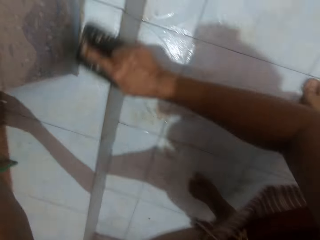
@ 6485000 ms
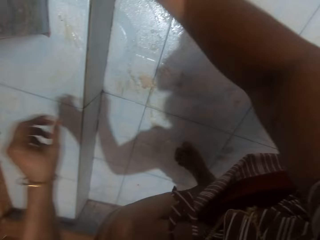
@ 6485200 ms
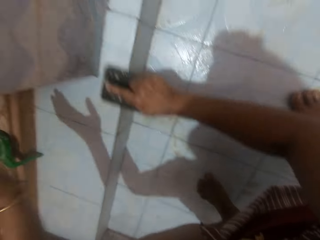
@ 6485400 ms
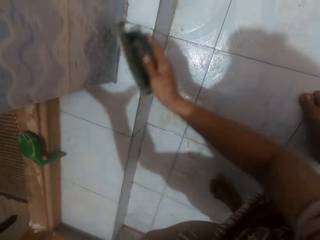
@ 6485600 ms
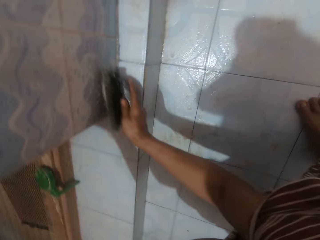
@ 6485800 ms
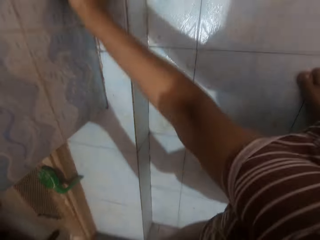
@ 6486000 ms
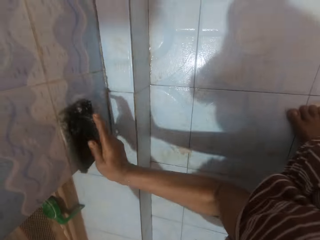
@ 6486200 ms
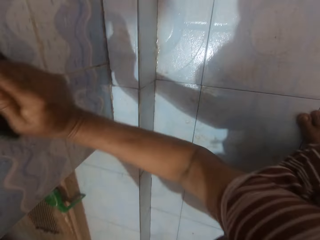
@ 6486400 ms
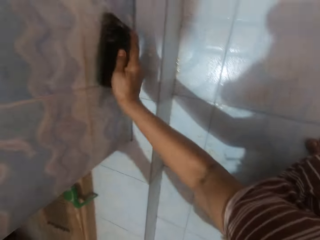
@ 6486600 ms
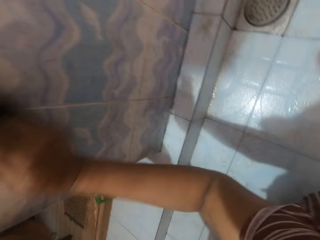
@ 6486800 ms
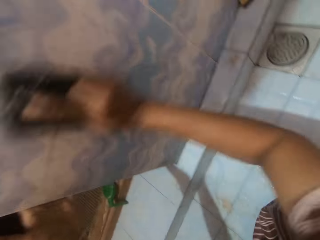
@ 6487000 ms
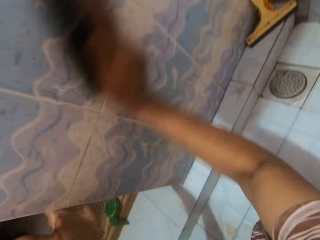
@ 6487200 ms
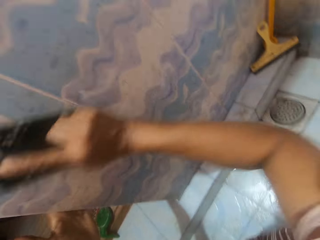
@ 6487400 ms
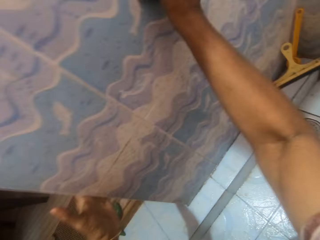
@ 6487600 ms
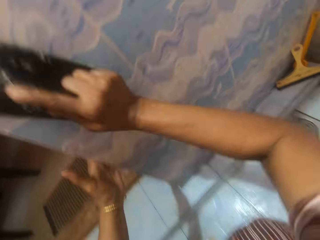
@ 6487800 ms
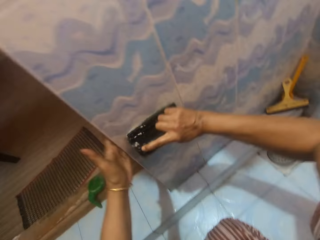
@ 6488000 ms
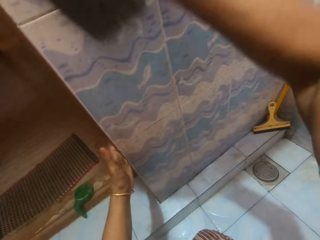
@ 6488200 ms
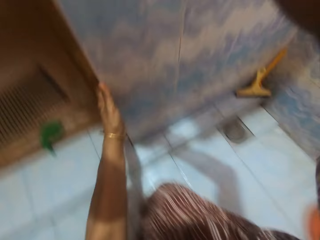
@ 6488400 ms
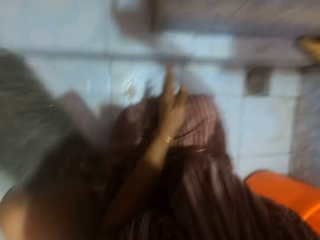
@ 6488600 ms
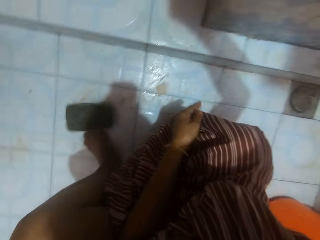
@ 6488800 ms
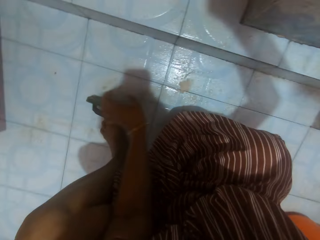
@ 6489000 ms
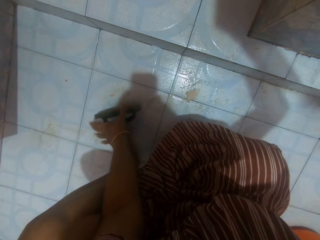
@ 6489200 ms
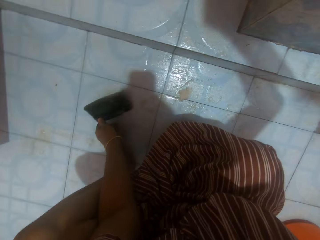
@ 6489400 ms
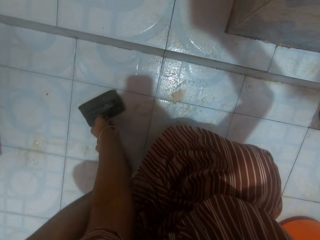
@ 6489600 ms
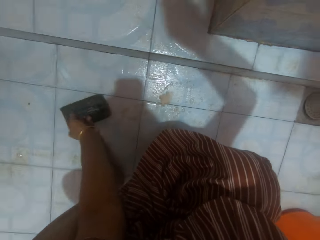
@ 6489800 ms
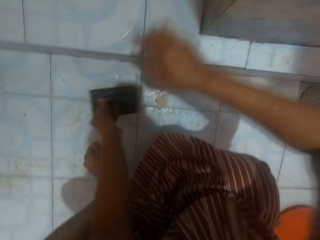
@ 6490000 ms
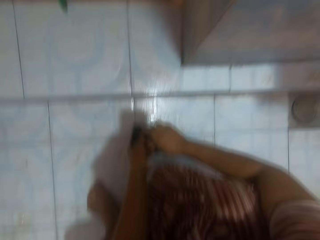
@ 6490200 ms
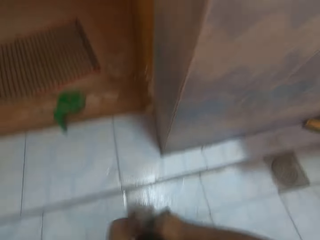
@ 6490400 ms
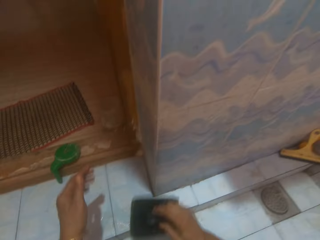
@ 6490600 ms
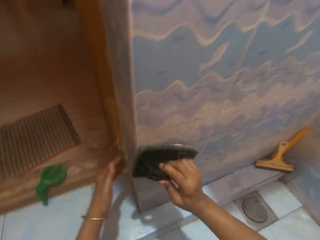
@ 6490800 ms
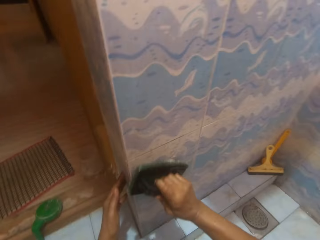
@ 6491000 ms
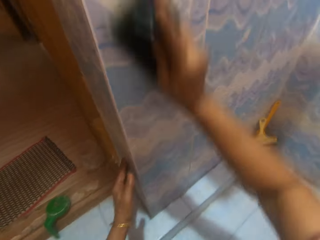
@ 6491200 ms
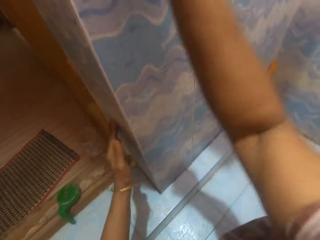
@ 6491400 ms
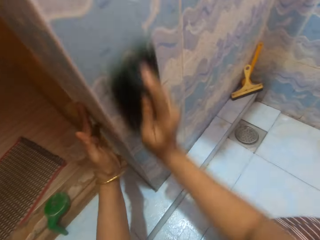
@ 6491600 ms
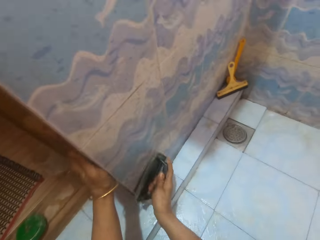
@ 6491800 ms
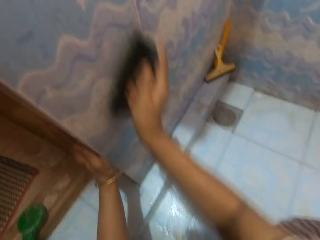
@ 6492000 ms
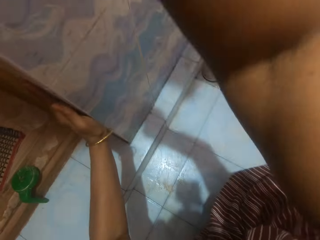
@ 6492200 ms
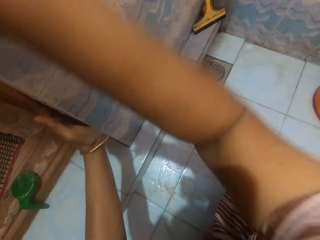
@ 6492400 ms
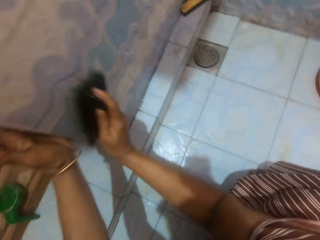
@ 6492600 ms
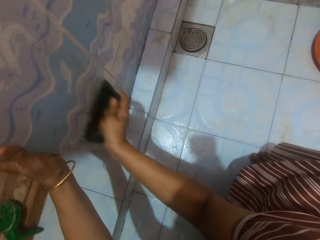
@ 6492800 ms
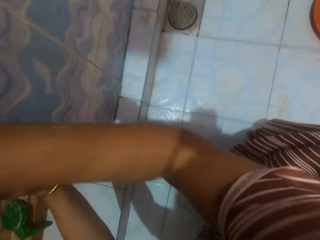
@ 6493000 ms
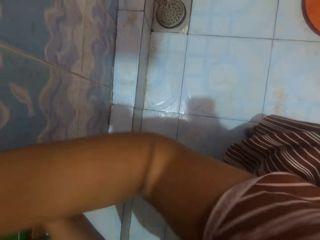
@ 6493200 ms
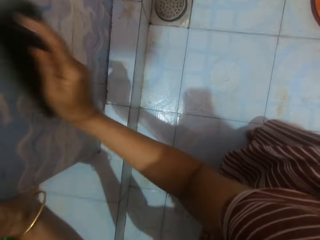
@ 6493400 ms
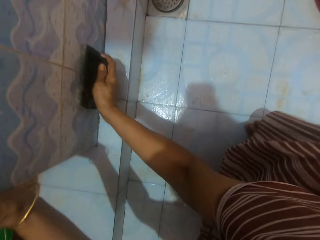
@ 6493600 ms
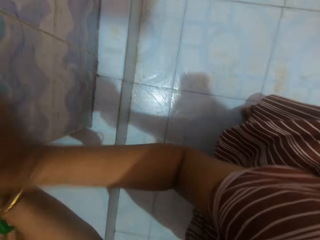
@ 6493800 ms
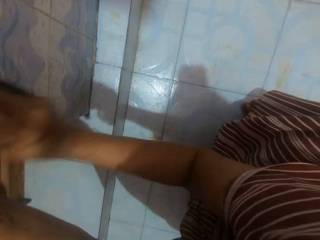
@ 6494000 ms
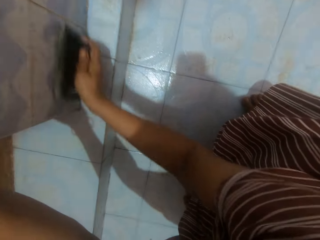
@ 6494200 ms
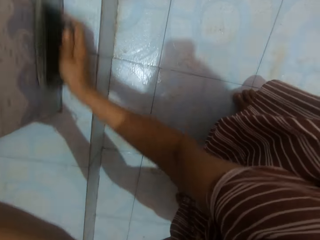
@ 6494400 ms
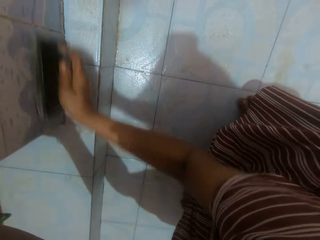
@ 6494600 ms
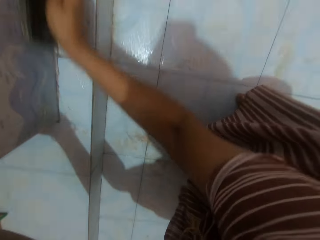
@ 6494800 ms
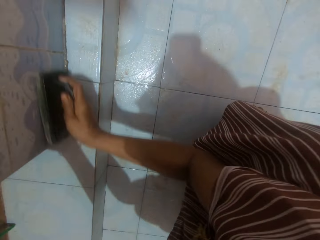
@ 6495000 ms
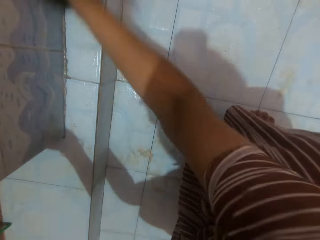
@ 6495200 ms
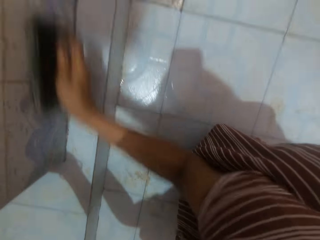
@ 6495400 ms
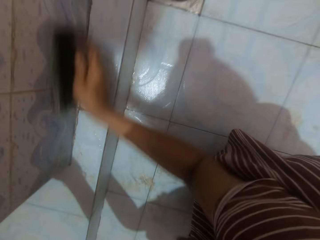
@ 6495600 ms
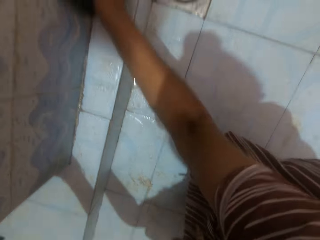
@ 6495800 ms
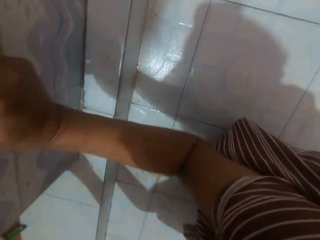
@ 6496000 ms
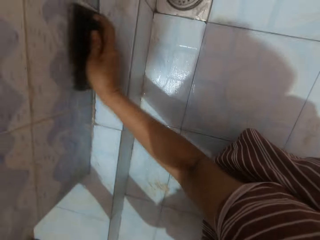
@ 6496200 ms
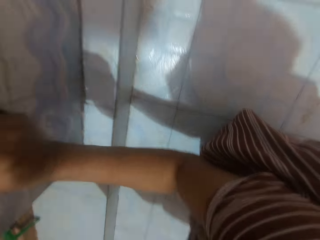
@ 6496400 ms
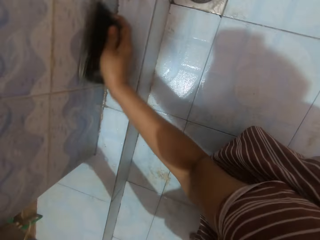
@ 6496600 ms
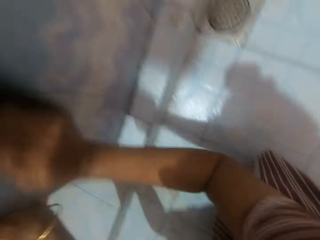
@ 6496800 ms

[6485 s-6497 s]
The camera wearer scrubs the bathroom wall with the brush in her right hand. She drops the brush on the ground with her right hand. She picks up the brush from the ground with her left hand. She passes the brush to her right hand. She places her left hand on the bathroom wall. She scrubs the bathroom wall with the brush in her right hand.

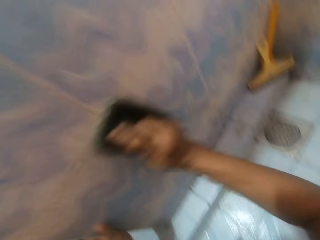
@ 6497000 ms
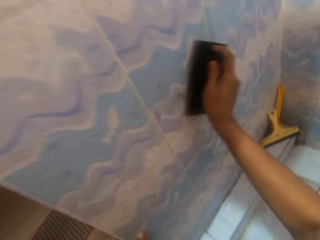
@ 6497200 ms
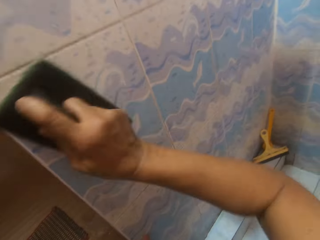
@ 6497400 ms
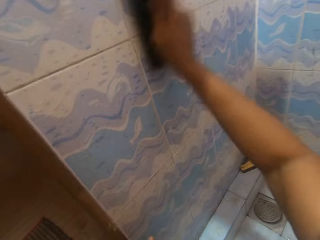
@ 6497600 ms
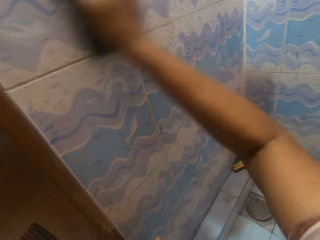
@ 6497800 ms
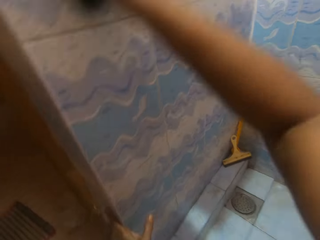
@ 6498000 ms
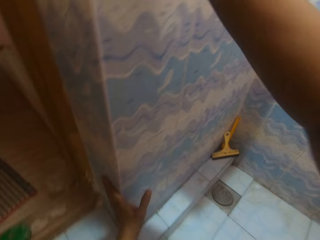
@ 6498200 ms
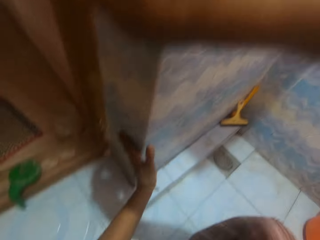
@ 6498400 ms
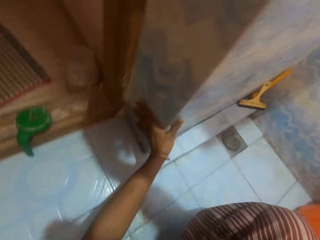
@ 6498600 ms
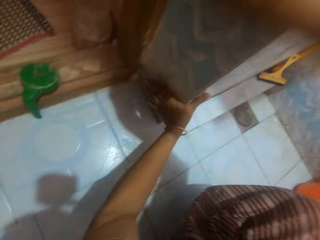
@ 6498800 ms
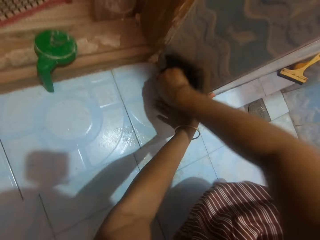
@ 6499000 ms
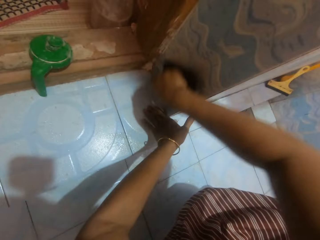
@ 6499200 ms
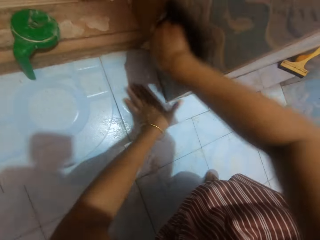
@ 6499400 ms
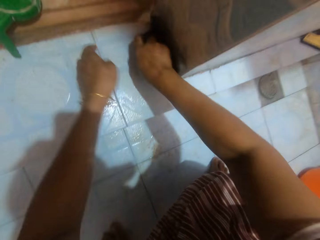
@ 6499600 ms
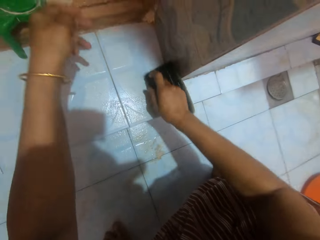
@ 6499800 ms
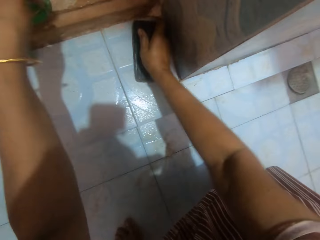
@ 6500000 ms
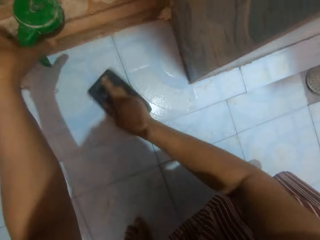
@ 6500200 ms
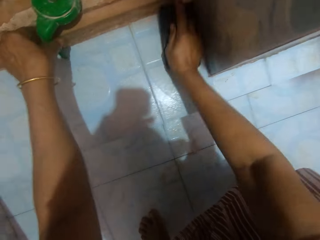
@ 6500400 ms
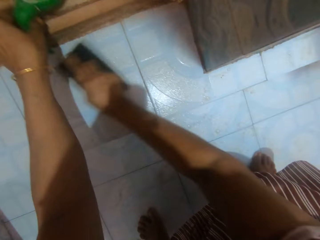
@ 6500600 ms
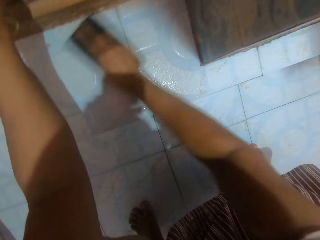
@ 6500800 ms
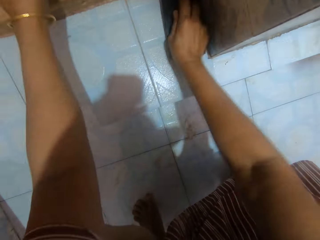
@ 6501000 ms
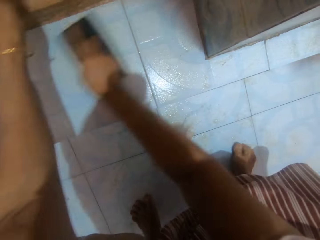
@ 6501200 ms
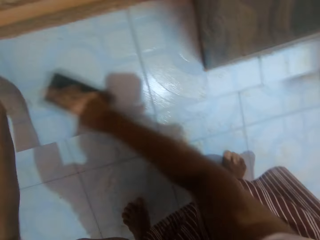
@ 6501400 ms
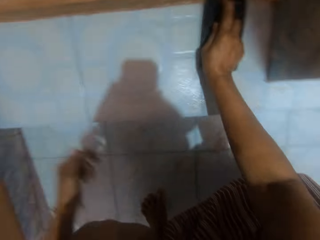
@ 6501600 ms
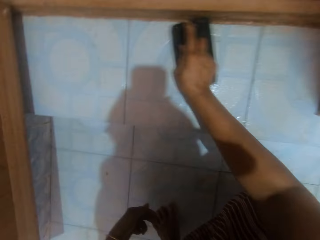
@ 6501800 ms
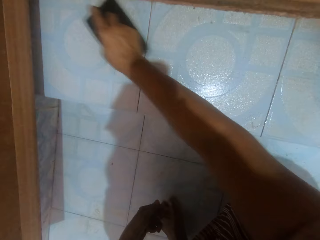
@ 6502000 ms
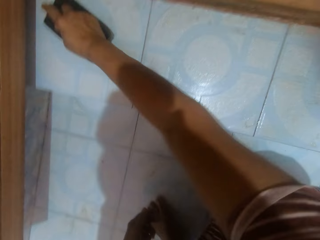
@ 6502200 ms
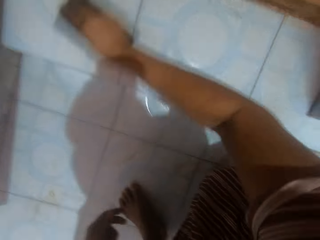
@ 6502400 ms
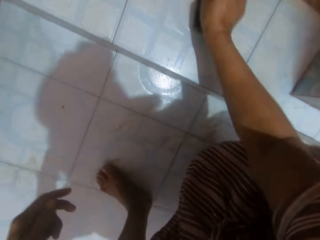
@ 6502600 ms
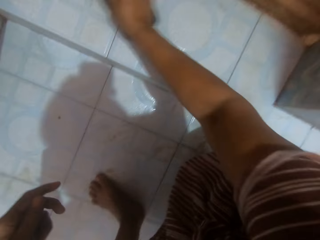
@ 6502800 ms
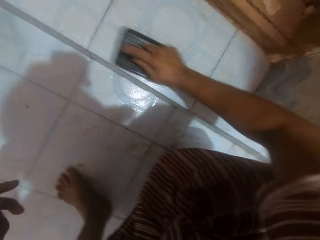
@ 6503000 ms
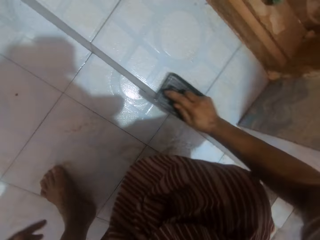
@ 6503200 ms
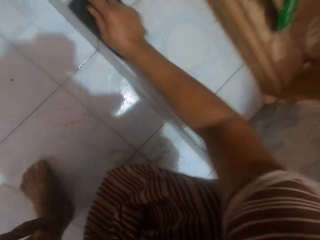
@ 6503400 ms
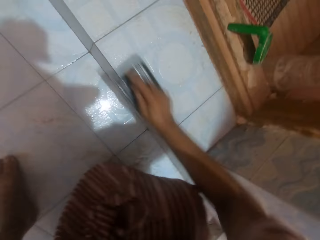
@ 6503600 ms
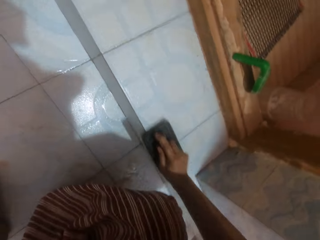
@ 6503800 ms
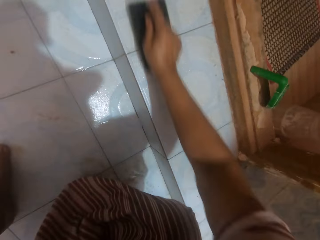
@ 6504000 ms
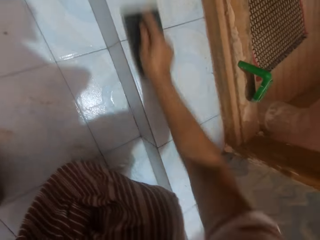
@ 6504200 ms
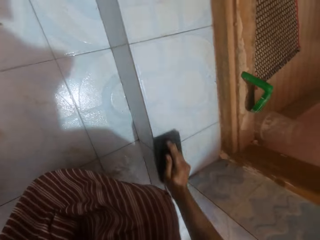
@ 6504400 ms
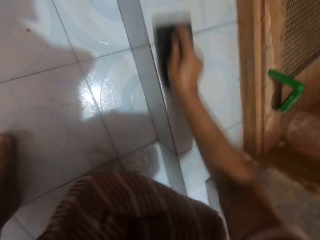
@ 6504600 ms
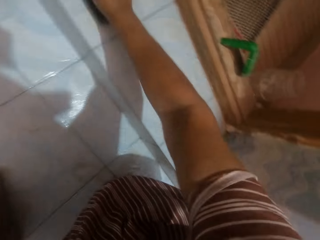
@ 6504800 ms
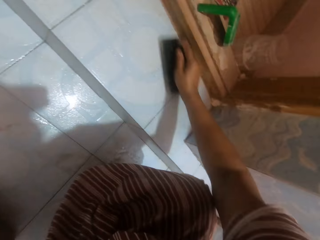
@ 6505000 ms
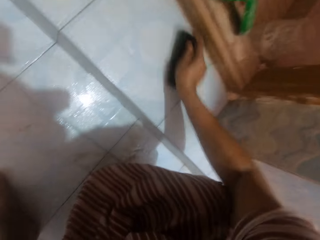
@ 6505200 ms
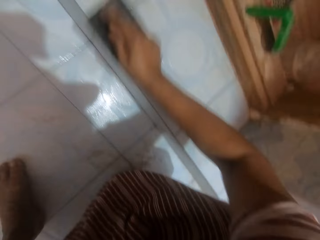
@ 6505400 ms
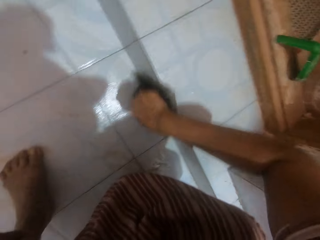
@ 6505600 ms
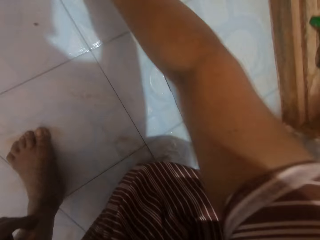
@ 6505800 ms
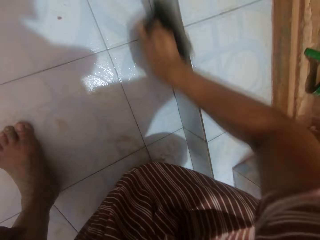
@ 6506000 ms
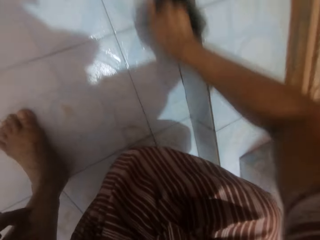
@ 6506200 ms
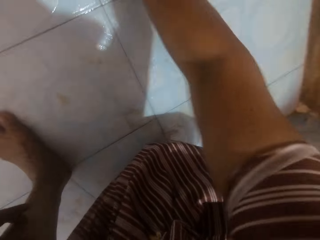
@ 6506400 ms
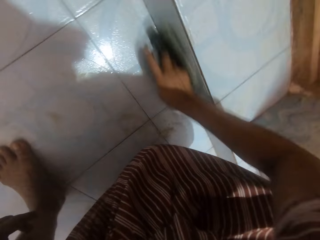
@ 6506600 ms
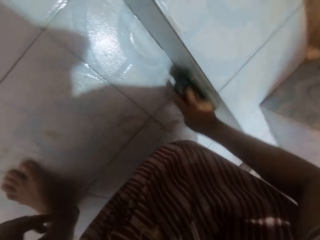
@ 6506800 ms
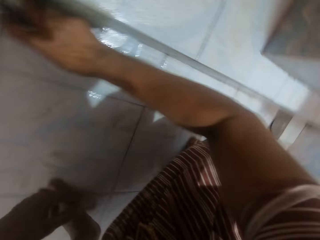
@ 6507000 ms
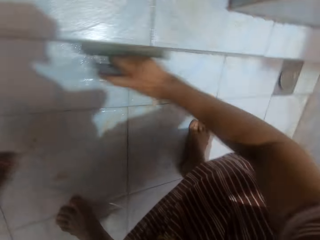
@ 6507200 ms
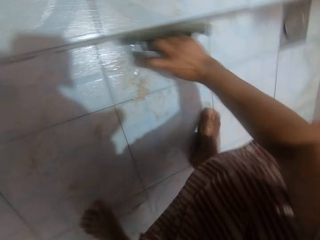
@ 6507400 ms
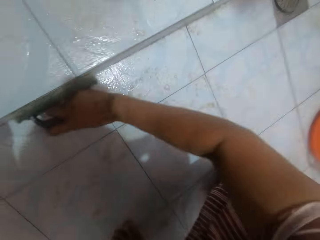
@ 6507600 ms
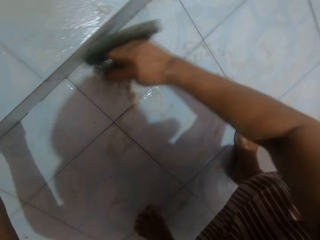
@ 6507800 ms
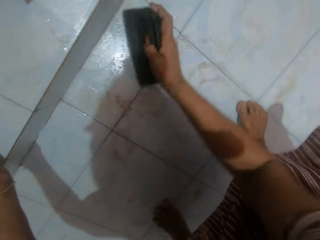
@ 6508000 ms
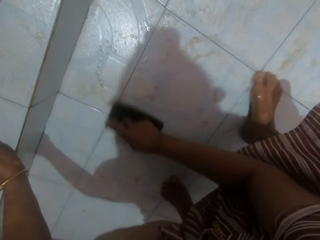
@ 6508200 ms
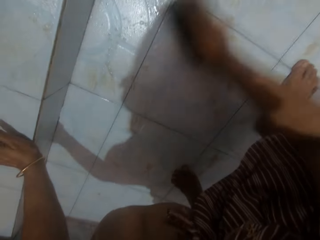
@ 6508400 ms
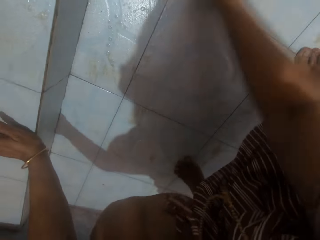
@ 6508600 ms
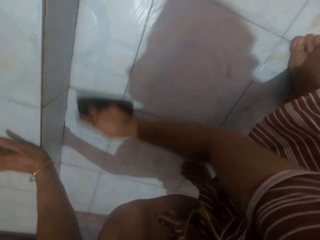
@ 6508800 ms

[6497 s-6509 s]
The camera wearer scrubs an edge of the bathroom floor with the scrubbing brush. They pick up the green cup at the edge of the bathroom entrance. They drop the green cup at the edge of the bathroom entrance. They scrub the side, edges and floor of the bathroom with the scrubbing brush.
